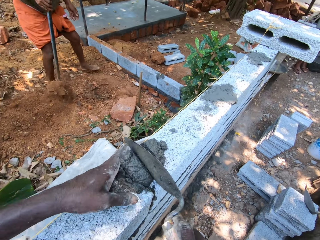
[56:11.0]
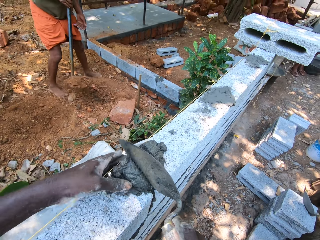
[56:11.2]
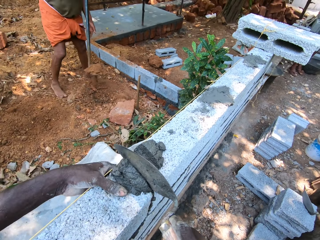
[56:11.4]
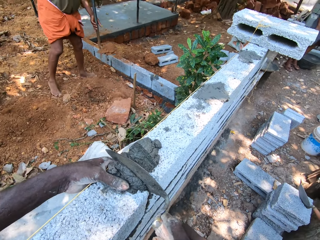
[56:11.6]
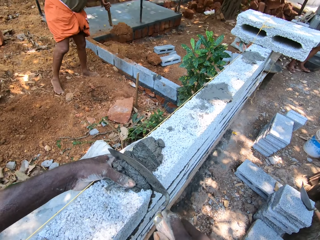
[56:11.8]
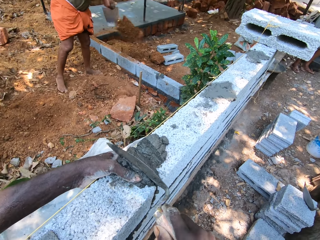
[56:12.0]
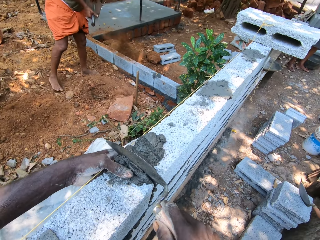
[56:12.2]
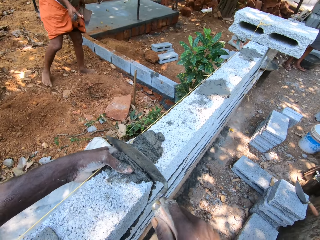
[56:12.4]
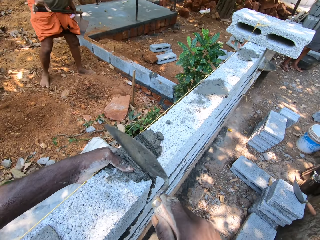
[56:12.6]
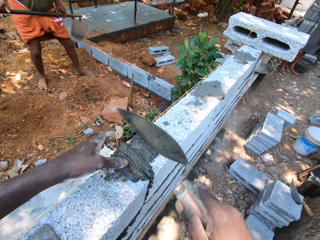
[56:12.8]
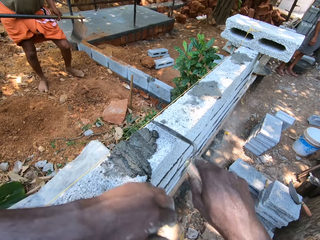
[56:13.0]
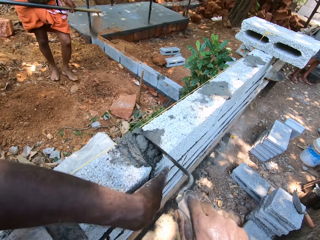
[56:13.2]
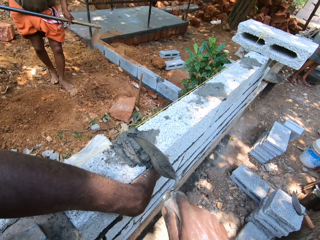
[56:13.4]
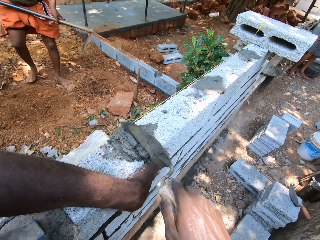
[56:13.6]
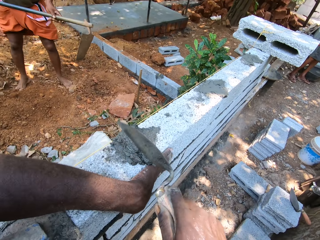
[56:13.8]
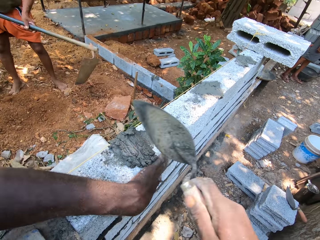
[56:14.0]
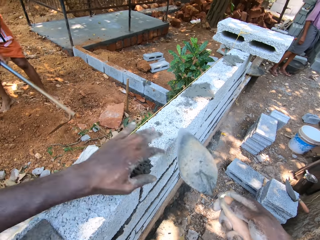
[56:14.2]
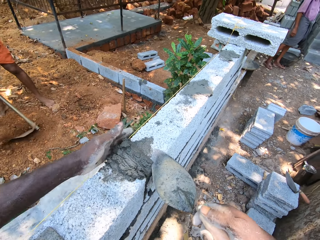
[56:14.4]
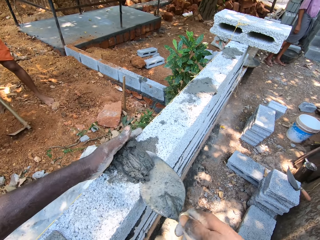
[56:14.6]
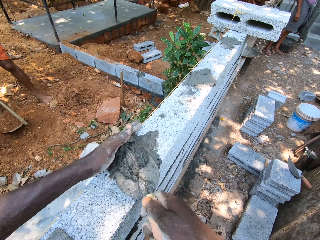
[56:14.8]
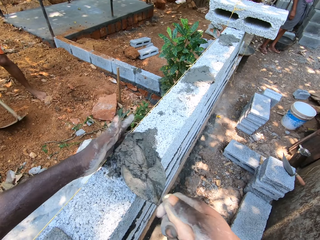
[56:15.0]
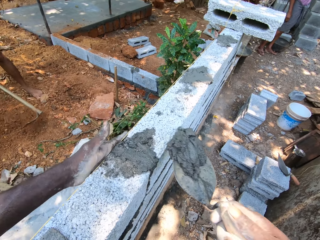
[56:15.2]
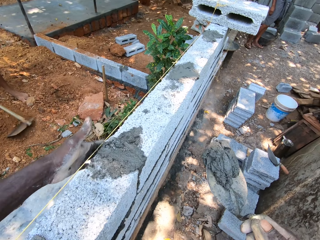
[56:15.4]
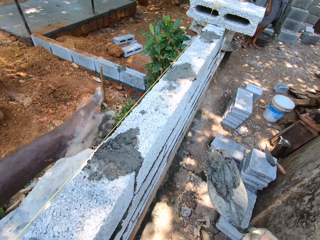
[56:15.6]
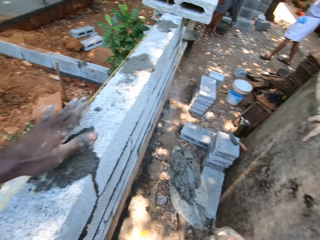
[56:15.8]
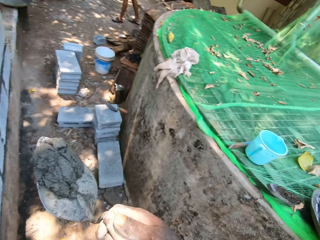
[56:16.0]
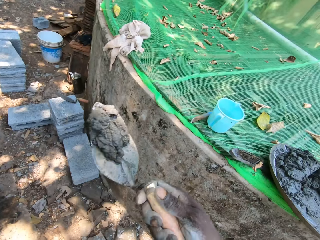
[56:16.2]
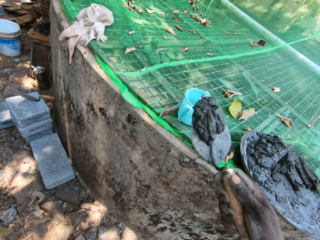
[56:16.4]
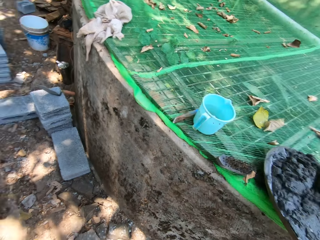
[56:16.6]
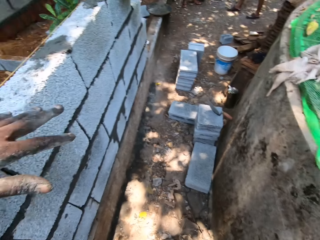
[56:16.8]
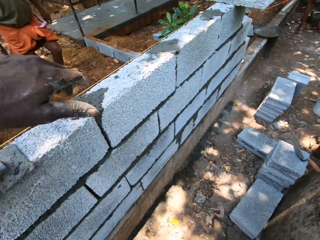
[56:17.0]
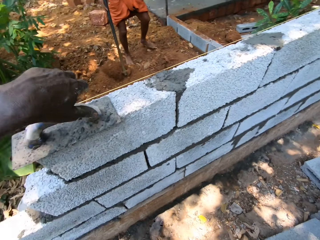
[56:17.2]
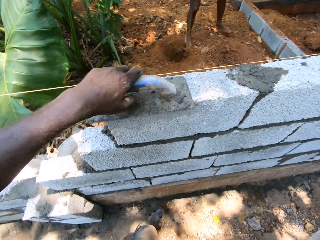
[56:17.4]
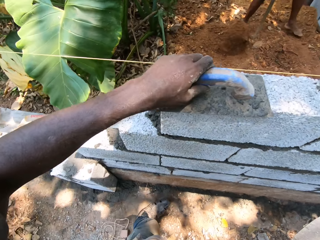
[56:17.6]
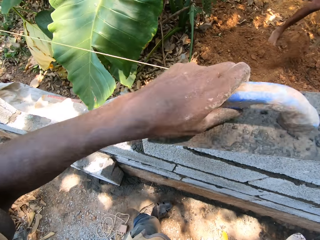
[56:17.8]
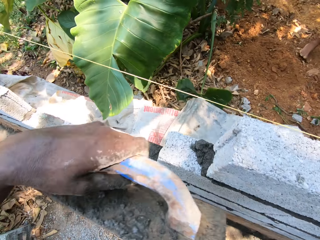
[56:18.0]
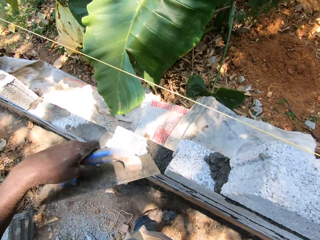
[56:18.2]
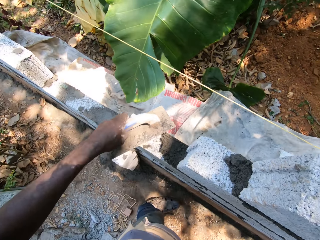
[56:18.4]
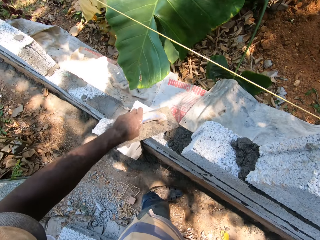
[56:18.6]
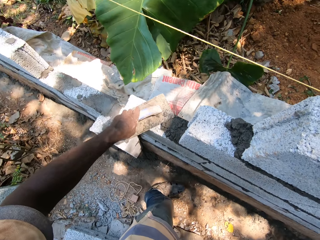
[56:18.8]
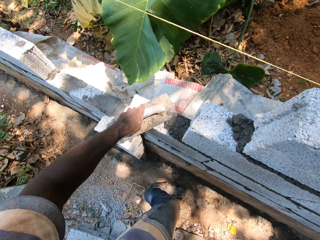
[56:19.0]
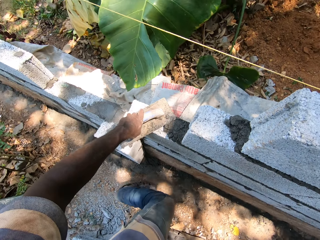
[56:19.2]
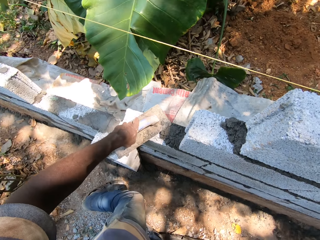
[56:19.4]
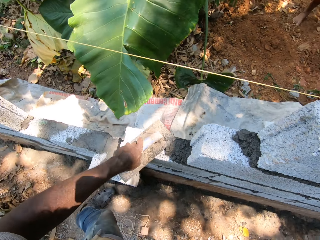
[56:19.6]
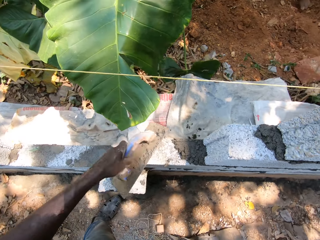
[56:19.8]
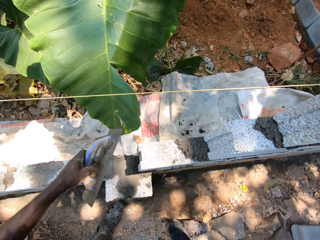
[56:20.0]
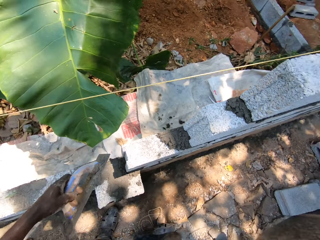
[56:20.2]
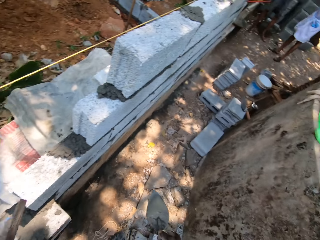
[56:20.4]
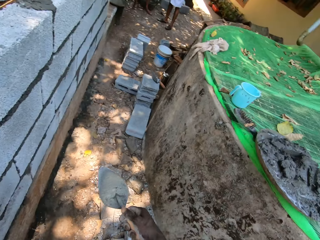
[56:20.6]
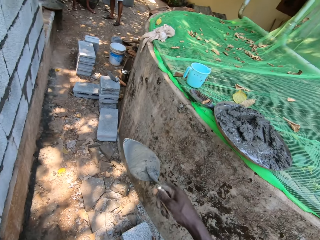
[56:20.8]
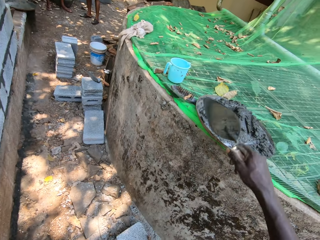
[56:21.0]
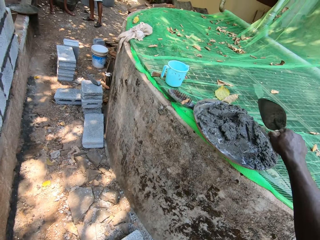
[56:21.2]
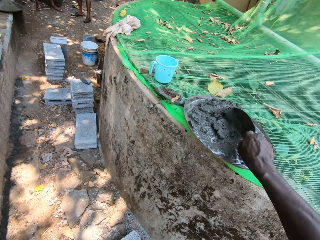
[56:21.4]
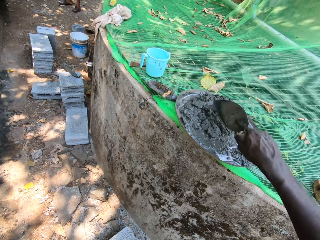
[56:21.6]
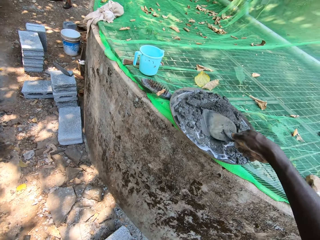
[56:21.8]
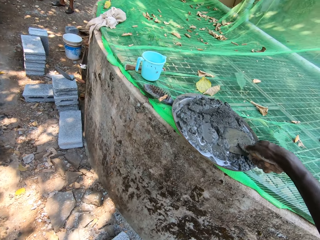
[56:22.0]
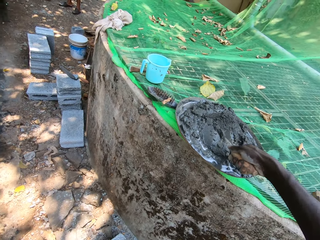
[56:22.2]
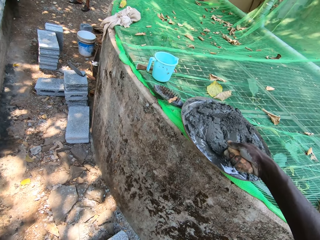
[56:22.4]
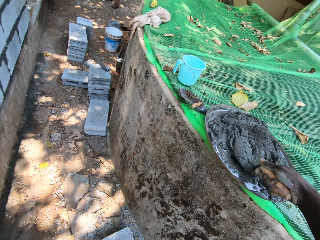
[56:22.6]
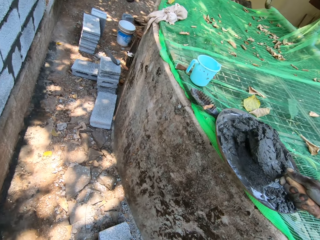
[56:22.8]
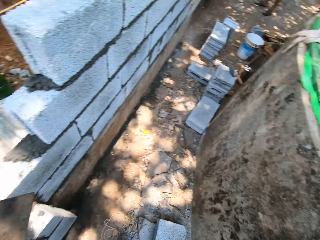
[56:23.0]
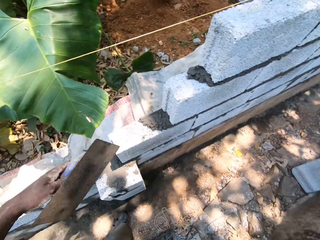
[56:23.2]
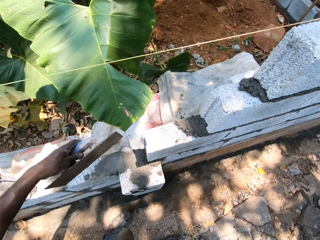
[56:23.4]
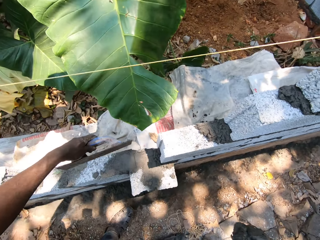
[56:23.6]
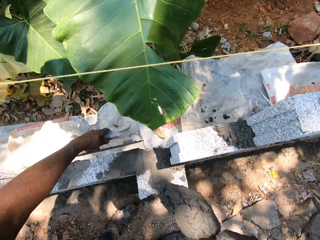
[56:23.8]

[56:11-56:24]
A person carries soil with a shovel. The person pours soil on the garden. The camera wearer holds the brick with the left hand. He slices the cement with the brick trowel. He scoops cement off the fence with the brick trowel in his right hand. He turns around. He picks up the metal float or bump trowel on the fence with his left hand. He drops the metal float on the fence with his left hand. He picks the bump trowel from the brick. He turns around. He scoops cement from the head pan with the trowel in his right hand.

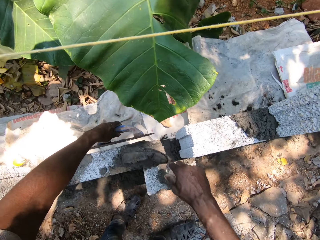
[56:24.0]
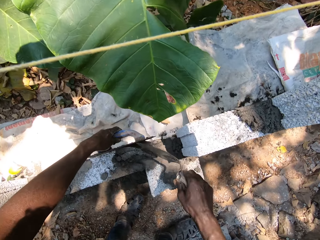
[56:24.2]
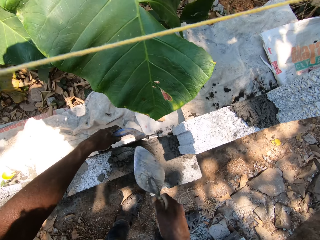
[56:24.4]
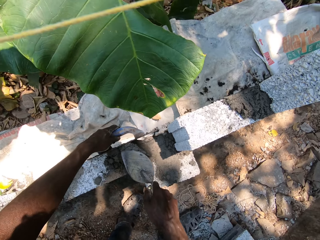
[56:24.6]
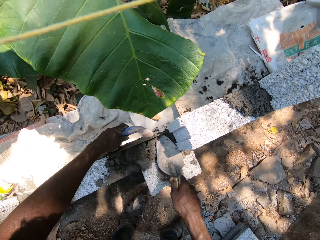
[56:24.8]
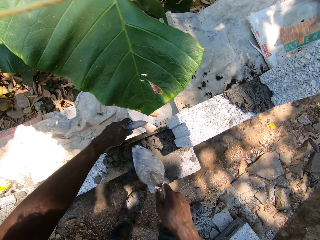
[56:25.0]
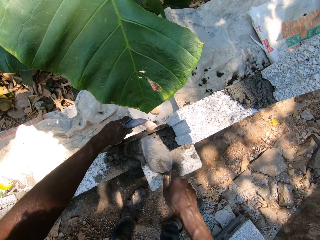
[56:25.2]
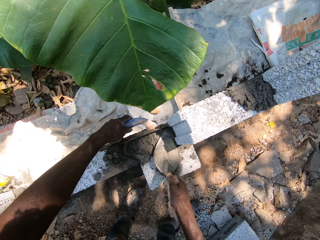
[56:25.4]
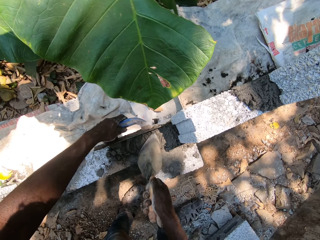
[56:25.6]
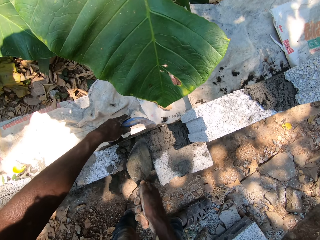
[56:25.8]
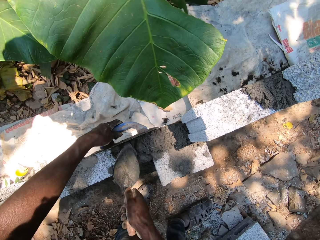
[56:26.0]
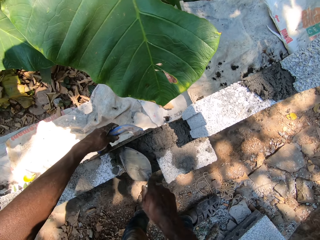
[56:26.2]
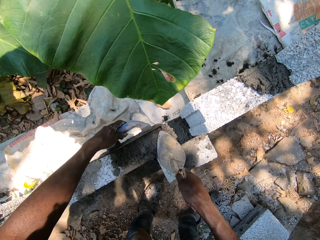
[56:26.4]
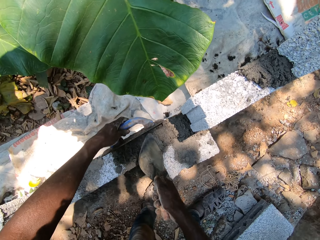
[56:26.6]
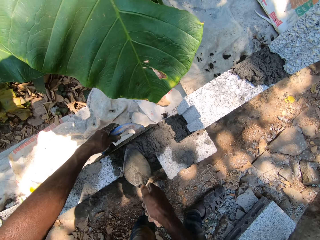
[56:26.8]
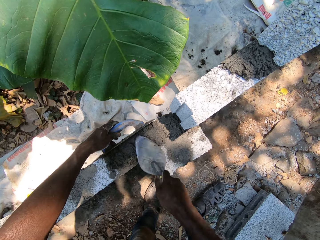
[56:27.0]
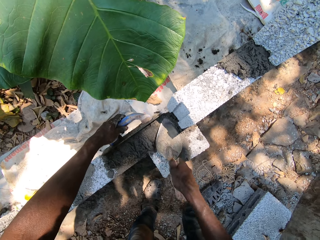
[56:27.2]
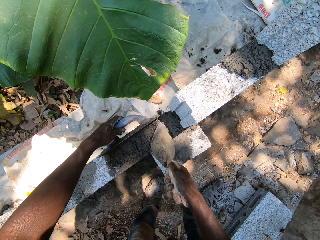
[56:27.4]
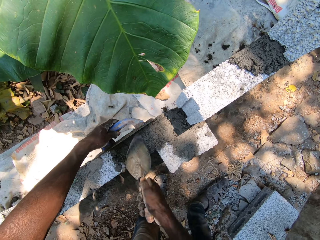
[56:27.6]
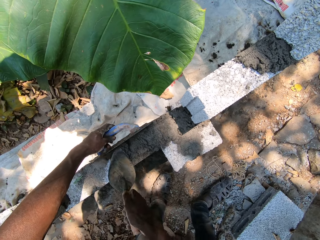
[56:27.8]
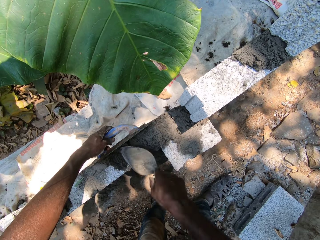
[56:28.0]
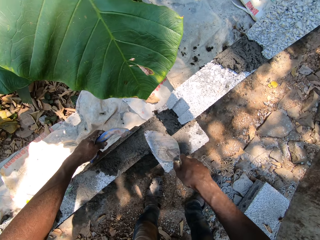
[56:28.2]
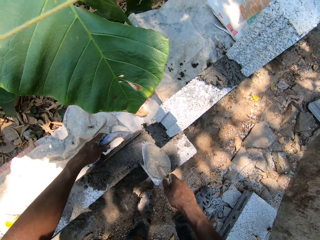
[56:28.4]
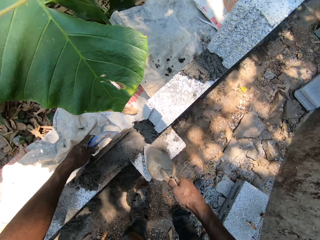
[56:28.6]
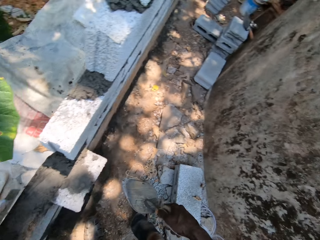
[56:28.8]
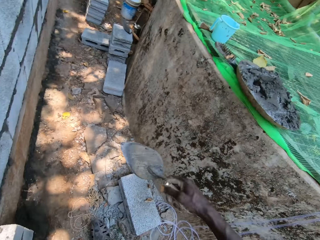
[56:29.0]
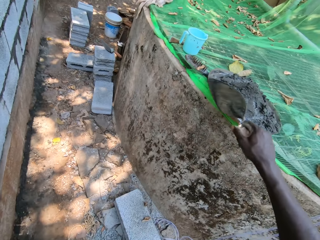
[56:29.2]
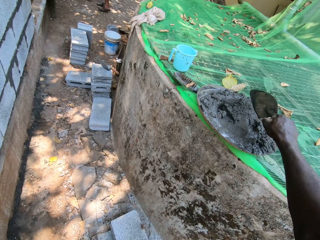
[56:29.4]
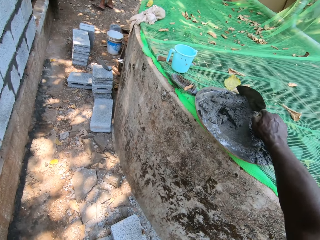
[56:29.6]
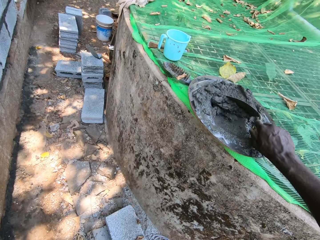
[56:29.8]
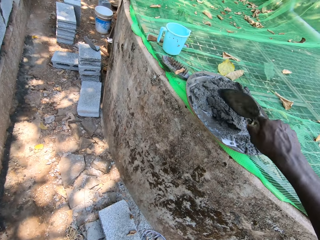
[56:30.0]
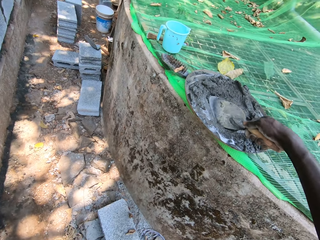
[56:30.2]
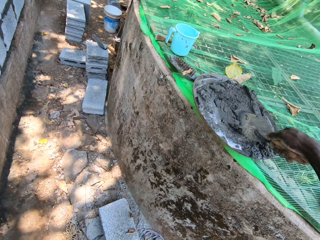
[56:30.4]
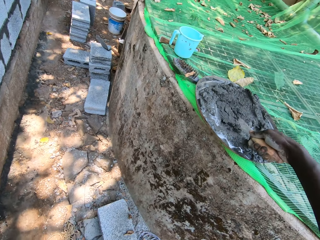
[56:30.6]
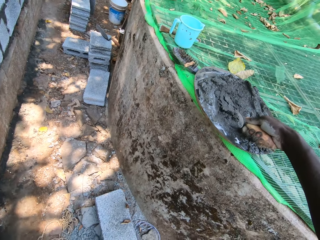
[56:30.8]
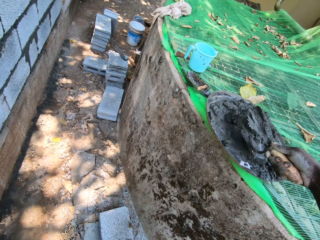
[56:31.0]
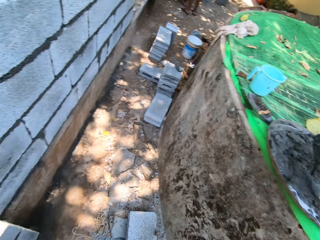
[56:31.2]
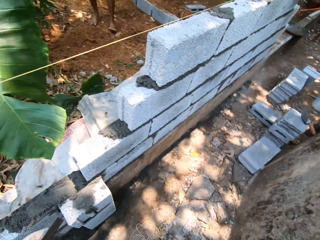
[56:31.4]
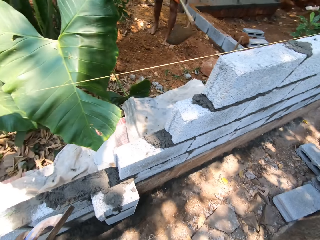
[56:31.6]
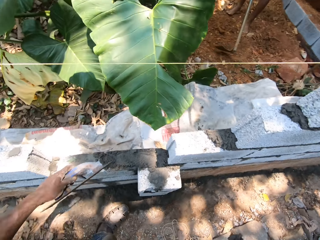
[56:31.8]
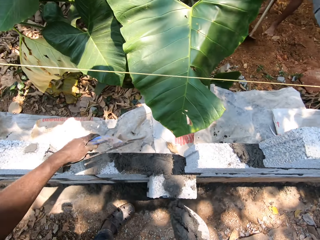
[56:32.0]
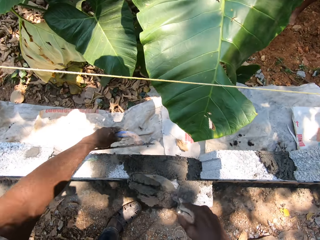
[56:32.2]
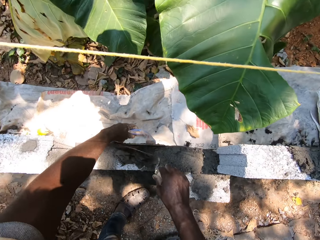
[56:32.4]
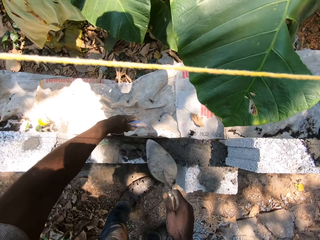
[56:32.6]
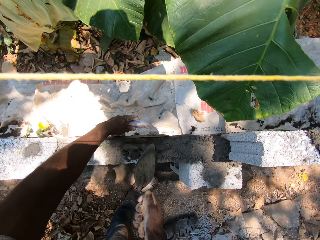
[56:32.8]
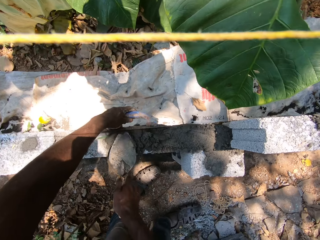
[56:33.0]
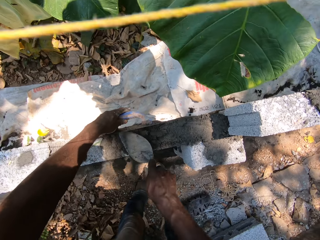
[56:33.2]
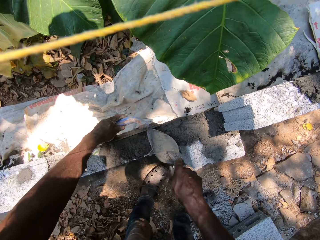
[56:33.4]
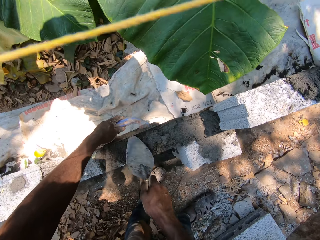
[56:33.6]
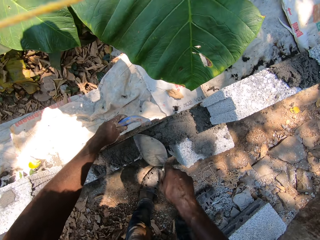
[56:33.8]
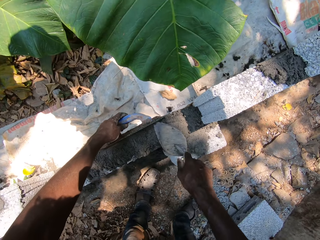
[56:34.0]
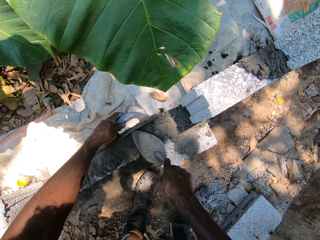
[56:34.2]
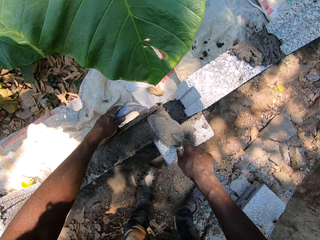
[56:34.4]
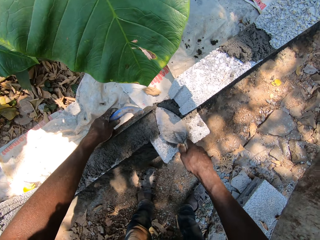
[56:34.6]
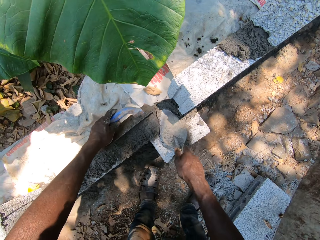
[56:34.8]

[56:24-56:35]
The camera wearer puts the bump cutter on the wall. He pours cement on top of the fence with the trowel in his right hand. He presses the metal float on the fence with his left hand. He plasters the top of the fence with the trowel in his right hand. He turns around. He scoops cement from the head pan with the trowel in his right hand. He presses the metal float on the fence with his left hand. He pours cement on top of the fence with the trowel in his right hand. He plasters the top of the fence with the trowel in his right hand.
